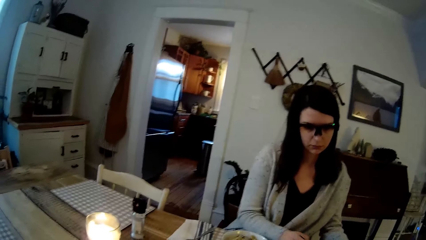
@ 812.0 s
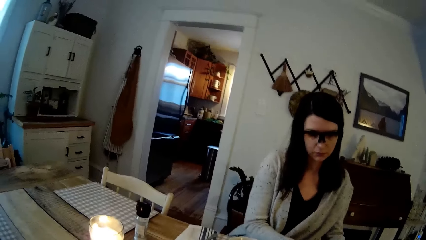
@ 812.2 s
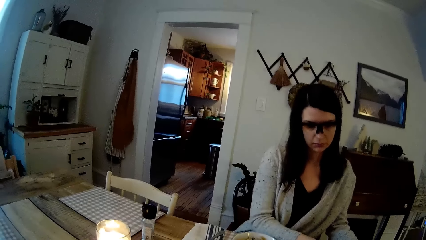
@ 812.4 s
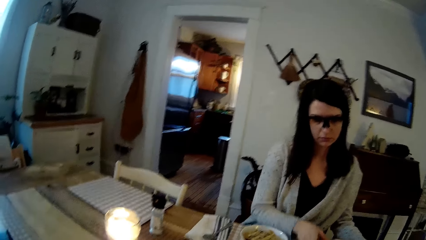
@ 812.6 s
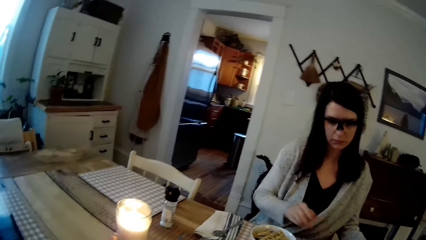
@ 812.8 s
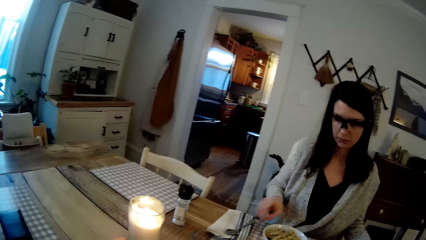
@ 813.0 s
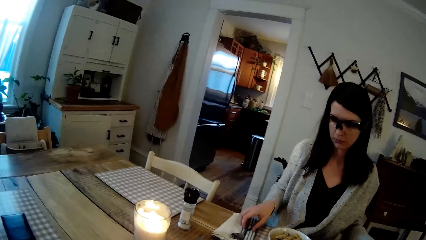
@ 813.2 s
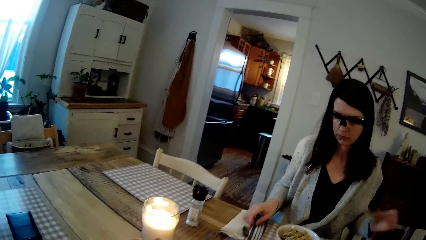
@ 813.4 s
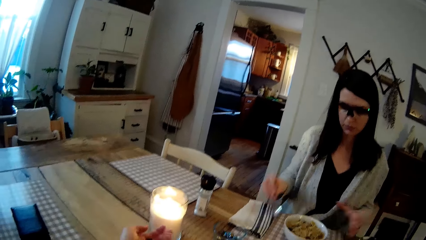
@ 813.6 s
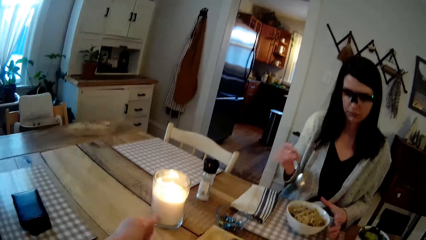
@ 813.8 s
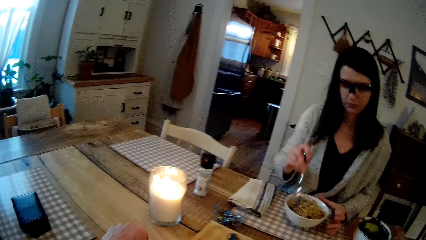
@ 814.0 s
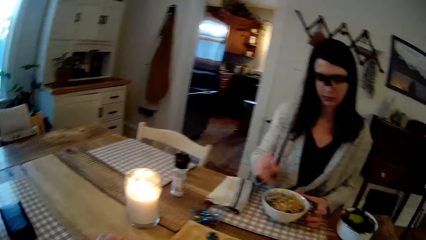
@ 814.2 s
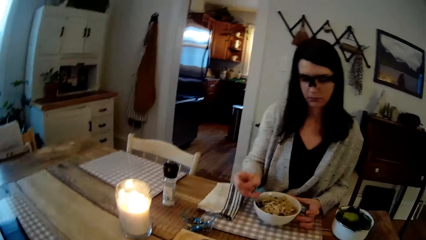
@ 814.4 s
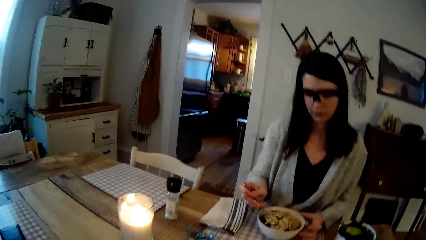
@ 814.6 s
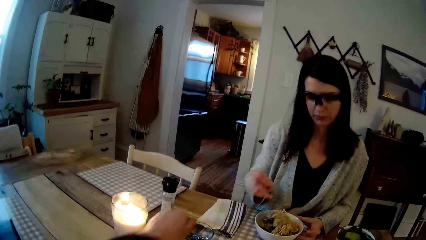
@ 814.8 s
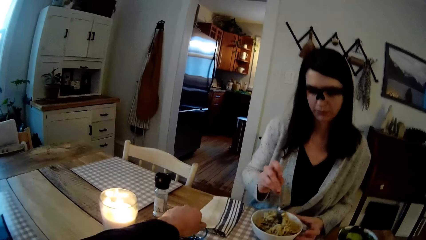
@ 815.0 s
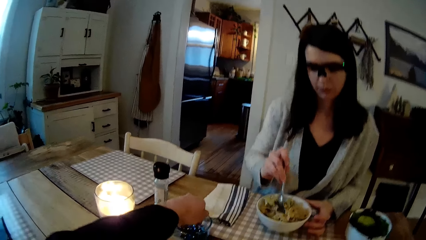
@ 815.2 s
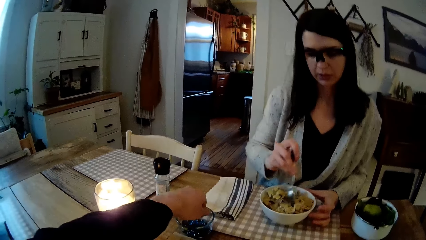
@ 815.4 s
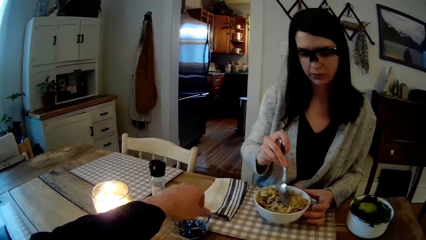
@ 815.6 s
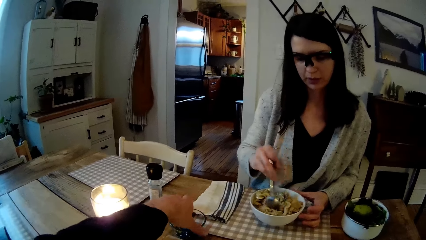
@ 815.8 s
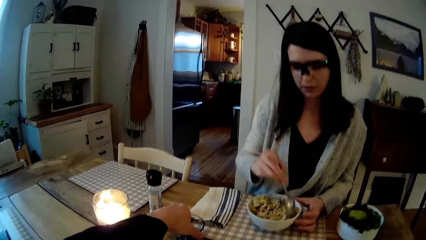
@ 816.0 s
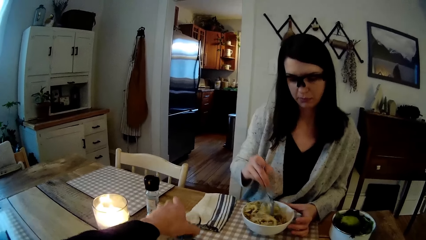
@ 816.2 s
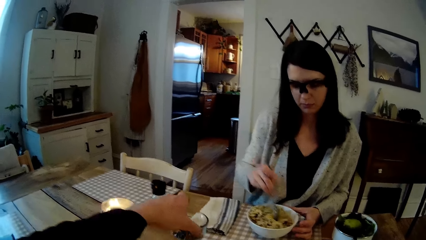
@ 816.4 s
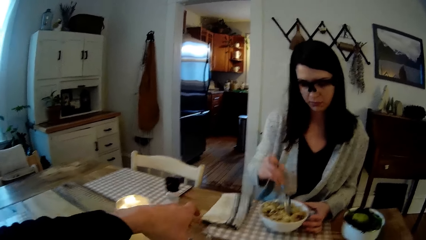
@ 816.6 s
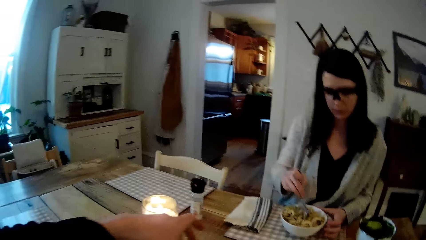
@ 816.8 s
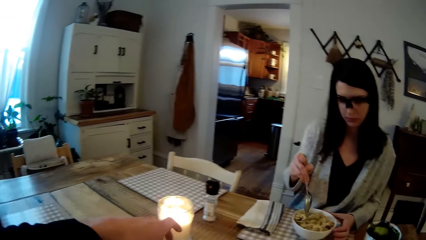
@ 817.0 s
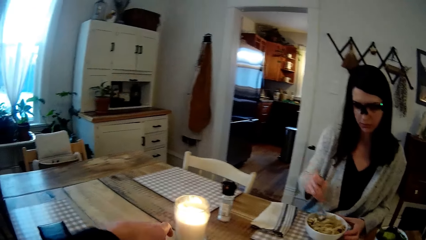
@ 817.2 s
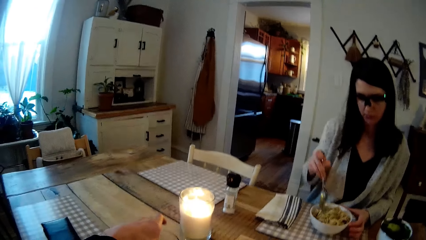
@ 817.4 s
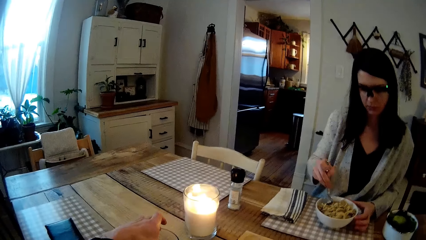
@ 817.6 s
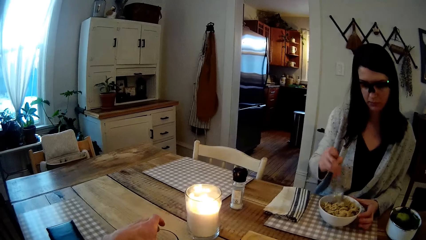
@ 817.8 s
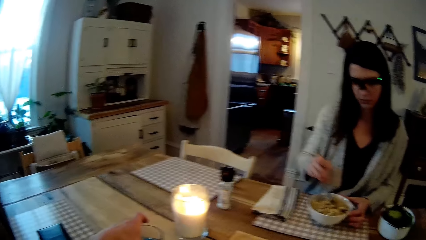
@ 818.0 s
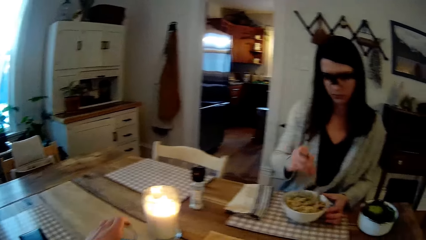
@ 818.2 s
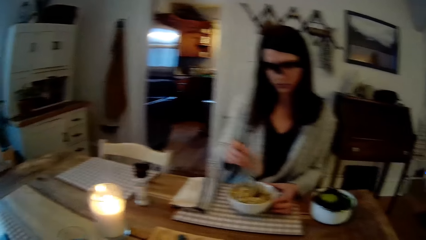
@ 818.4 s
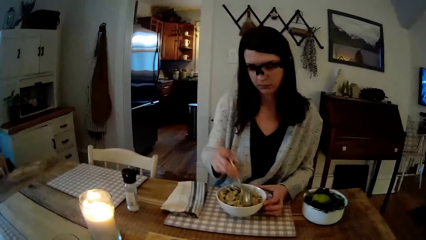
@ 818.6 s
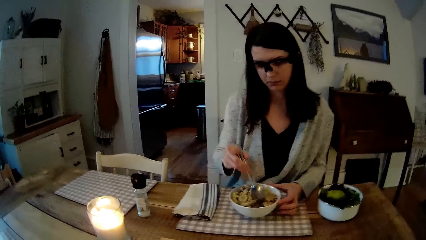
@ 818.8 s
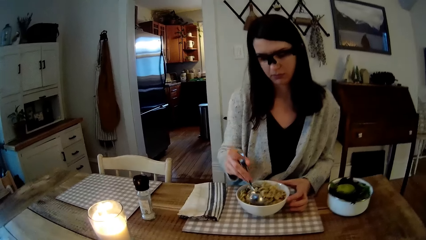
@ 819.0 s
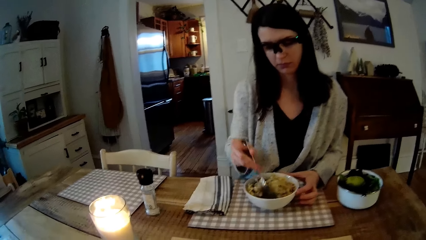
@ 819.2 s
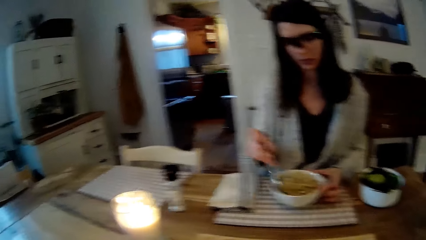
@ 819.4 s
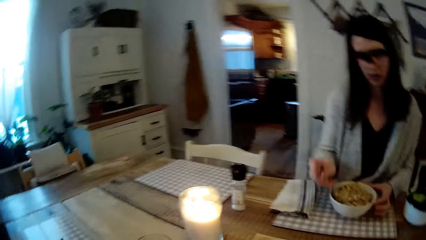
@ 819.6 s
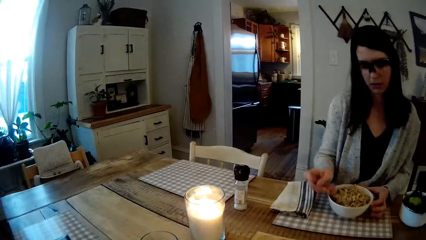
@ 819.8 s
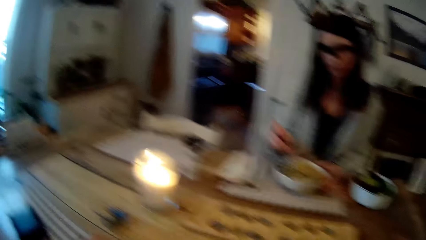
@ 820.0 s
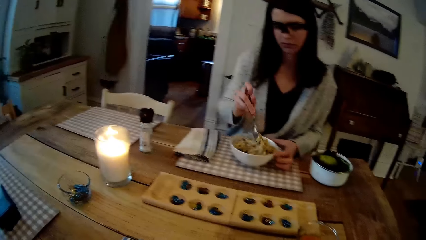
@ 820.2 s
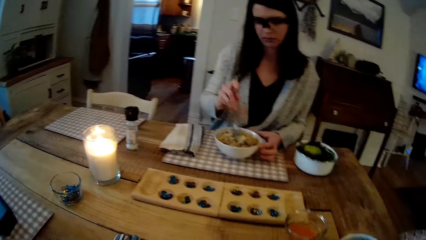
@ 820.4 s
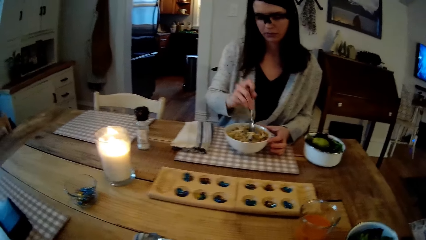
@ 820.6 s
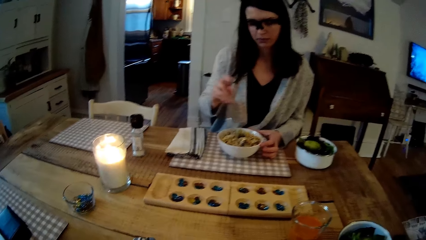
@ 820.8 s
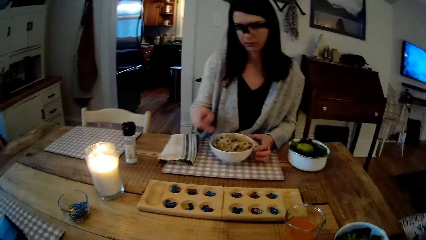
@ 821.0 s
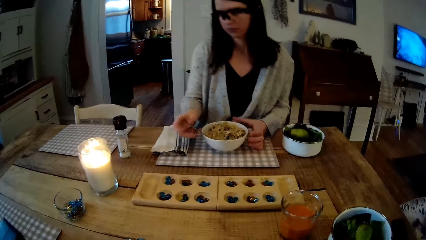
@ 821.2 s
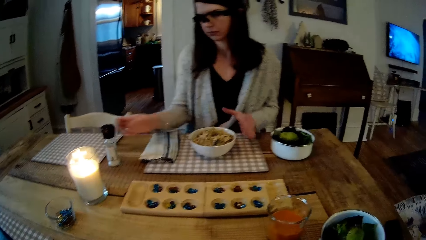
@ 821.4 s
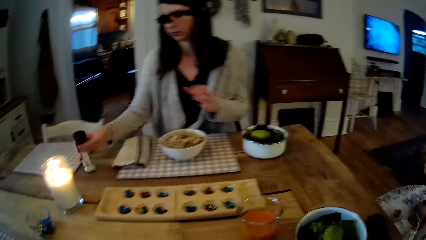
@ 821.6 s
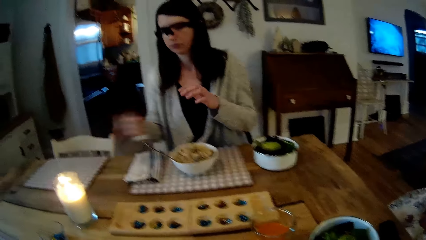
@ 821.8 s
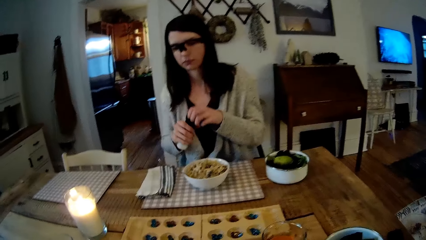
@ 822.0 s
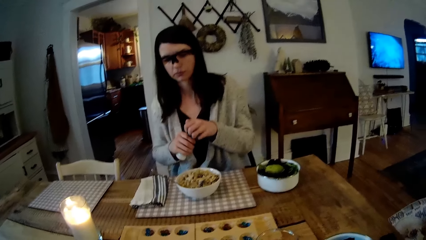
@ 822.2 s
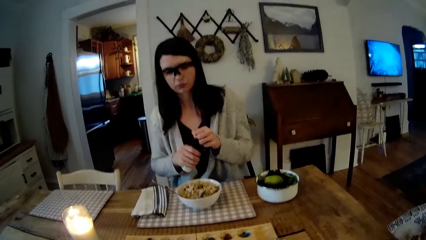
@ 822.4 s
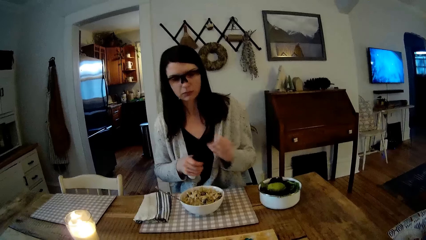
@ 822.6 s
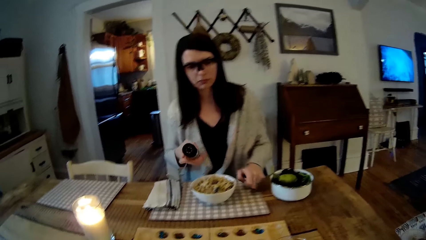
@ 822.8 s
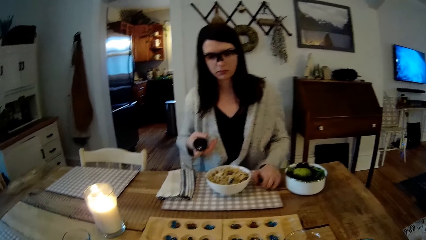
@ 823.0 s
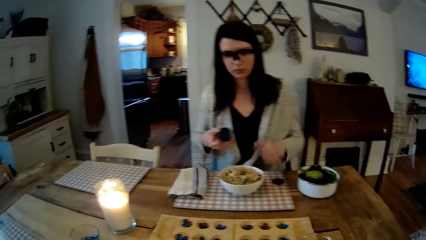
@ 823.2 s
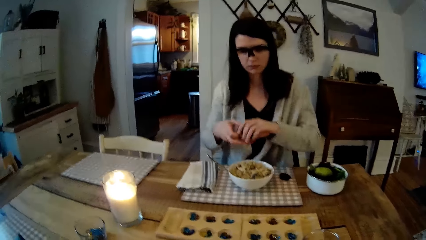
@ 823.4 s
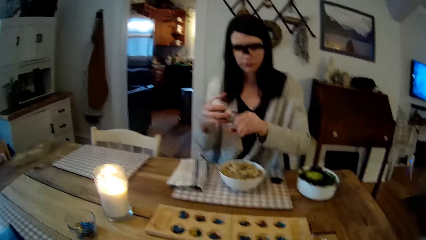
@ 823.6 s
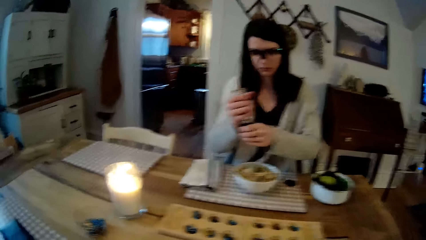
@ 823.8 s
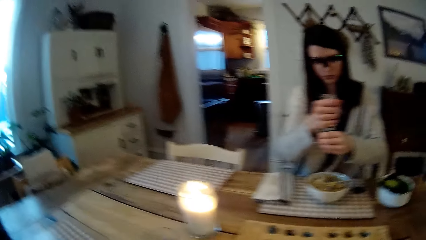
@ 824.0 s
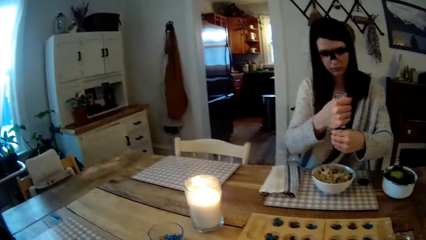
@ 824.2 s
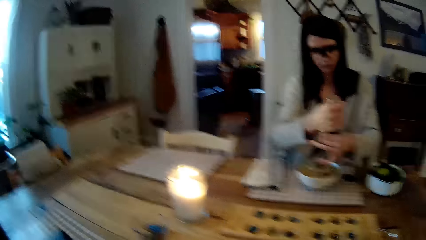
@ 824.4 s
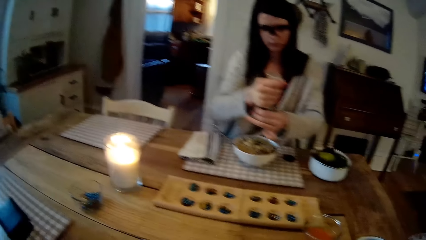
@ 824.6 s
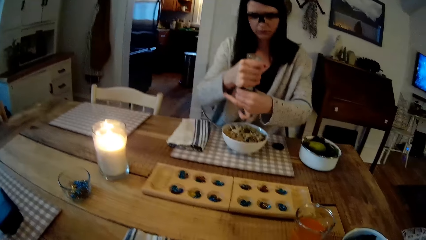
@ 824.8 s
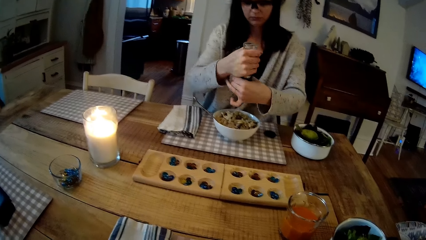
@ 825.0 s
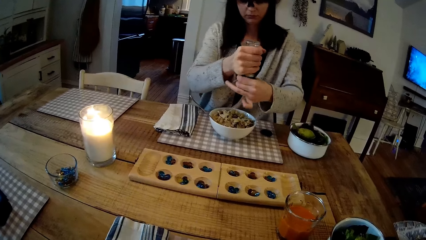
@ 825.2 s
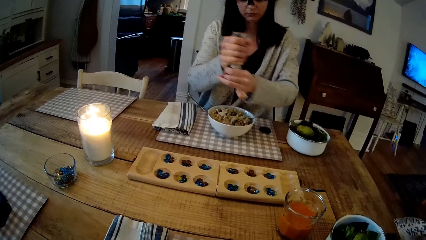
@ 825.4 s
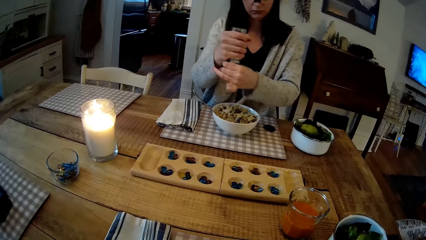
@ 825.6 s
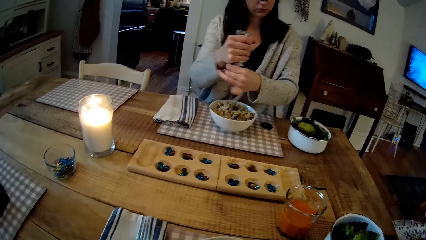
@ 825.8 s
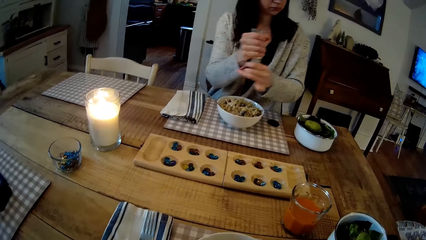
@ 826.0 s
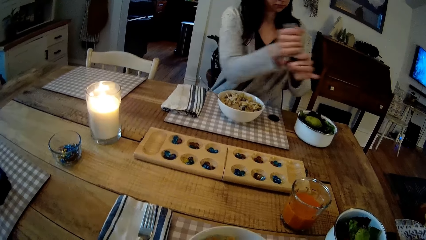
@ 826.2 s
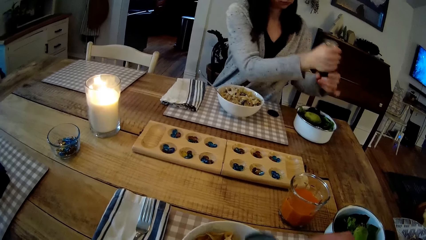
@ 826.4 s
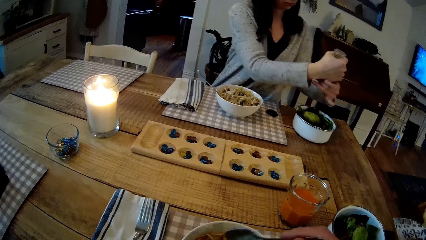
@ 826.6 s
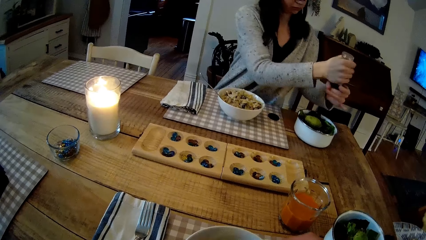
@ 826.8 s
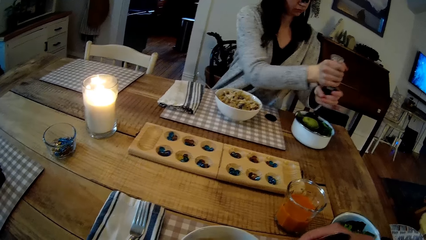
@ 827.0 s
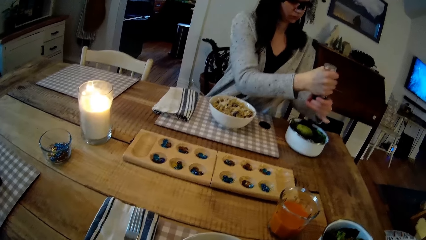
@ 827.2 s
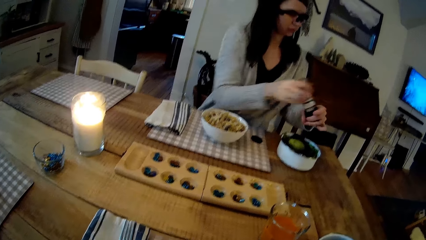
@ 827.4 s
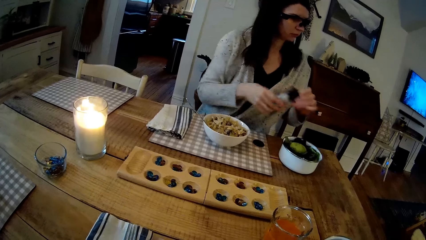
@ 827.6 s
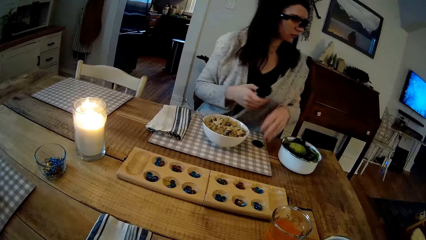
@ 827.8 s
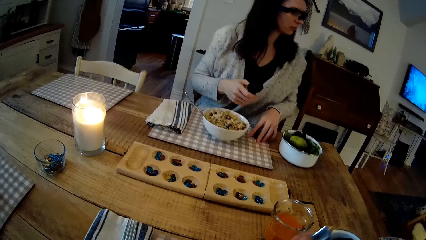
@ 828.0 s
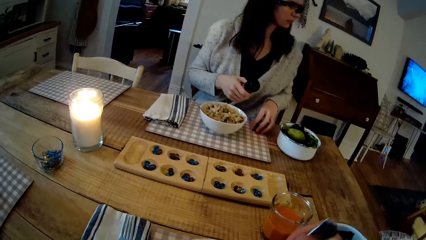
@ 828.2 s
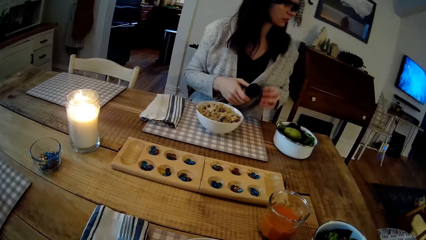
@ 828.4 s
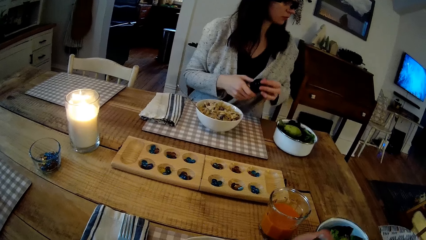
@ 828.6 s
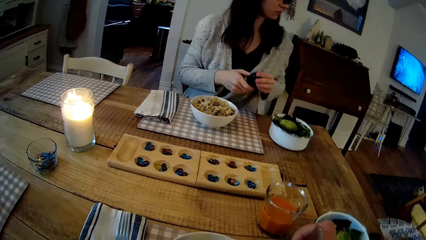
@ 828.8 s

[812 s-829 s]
A woman places the fork in the food. The camera wearer converses with the woman. The woman picks a spoon from the table with her right hand. The woman mixes the pasta with the spoon in her right hand. The camera wearer drops some playing stones in his left hand inside the small bowl. He picks the small bowl from the table with his left hand. He converses with the woman. He drops the small bowl in his left hand on the table. The woman mixes the food. The camera wearer converses with the woman. The woman drops the spoon in her right hand into the food. The woman picks up a white bottle or salt from the table with her right hand. The woman opens the cover of the white bottle with her left hand. The camera wearer opens the salt. The woman drops the cover of the white bottle in her left hand on the table. The woman sprinkles some salt from the white bottle in her hands into the pasta. Another woman sprinkles some spices from the bottle of spices into the bowl of veggies on the table with both hands. The camera wearer moves the spoon with his right hand. He mixes the food with the spoon. The other woman covers the bottle of spices with the lid on her left hand.
